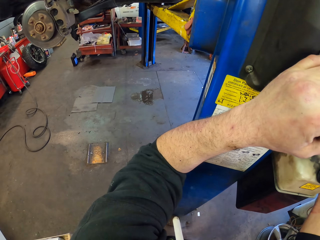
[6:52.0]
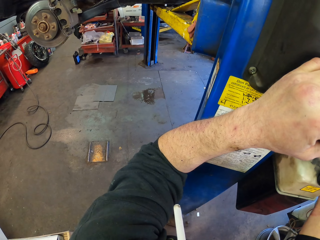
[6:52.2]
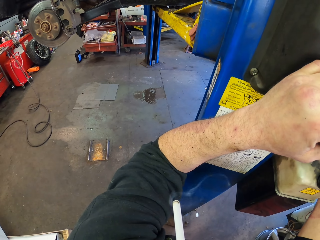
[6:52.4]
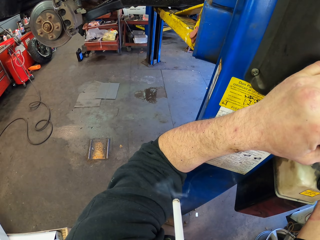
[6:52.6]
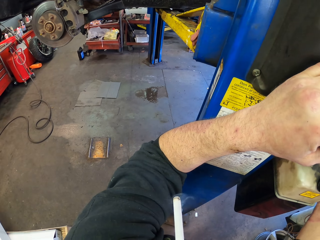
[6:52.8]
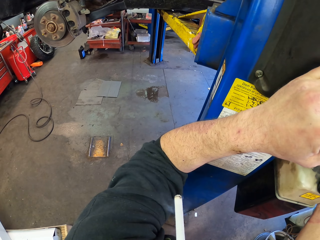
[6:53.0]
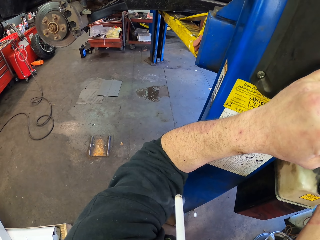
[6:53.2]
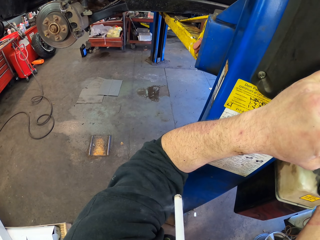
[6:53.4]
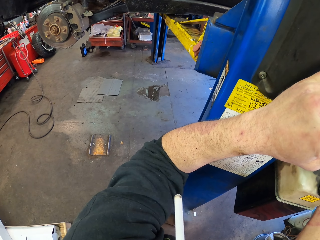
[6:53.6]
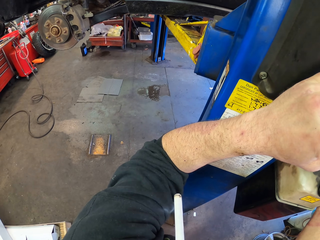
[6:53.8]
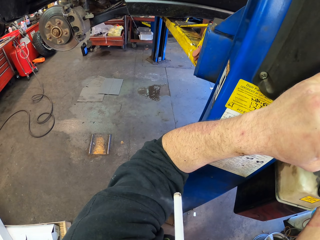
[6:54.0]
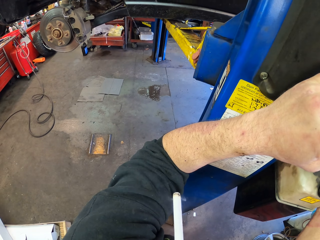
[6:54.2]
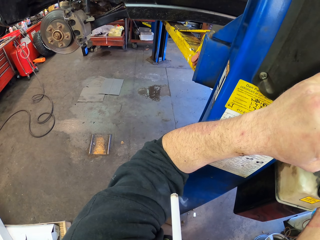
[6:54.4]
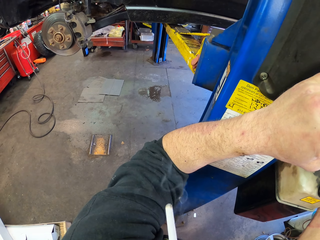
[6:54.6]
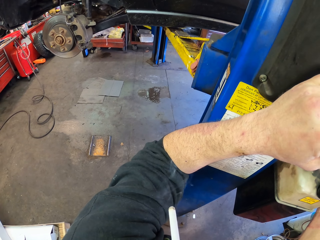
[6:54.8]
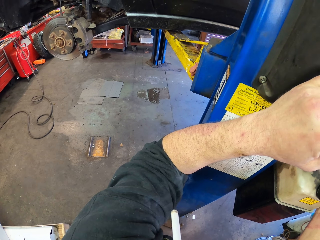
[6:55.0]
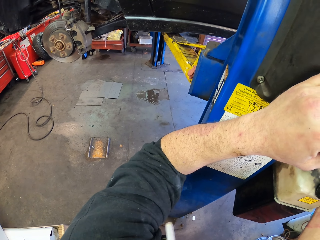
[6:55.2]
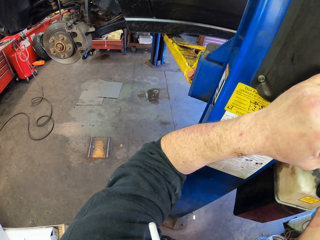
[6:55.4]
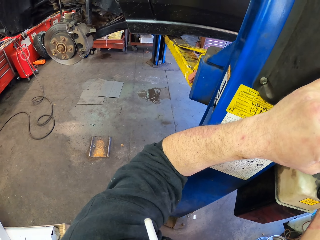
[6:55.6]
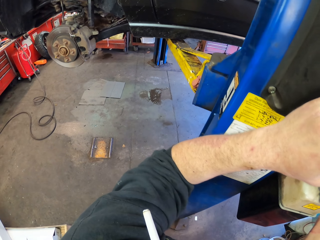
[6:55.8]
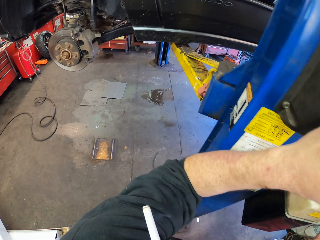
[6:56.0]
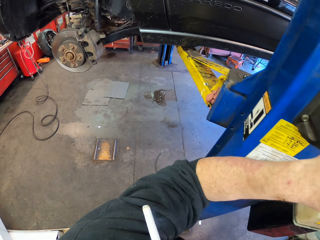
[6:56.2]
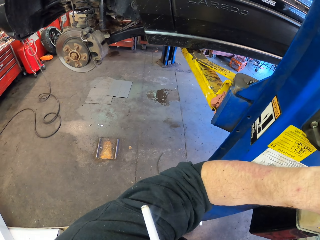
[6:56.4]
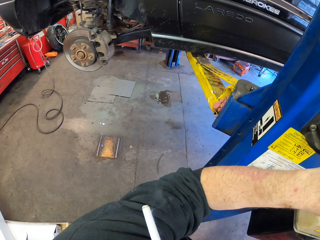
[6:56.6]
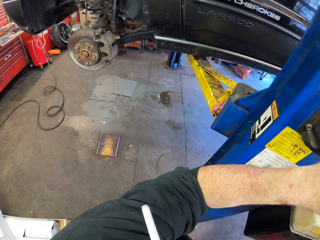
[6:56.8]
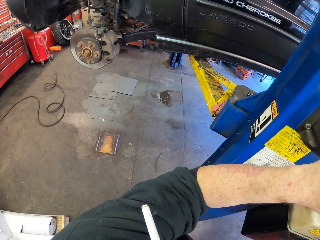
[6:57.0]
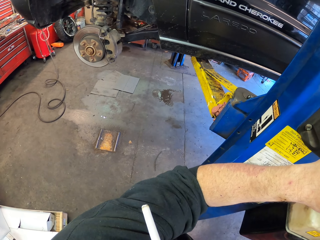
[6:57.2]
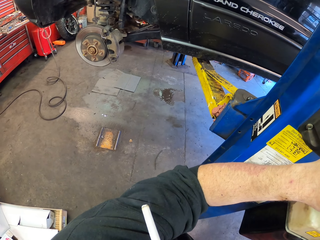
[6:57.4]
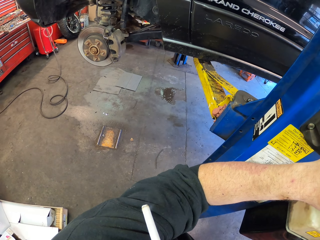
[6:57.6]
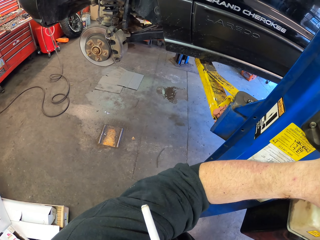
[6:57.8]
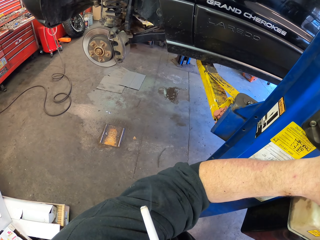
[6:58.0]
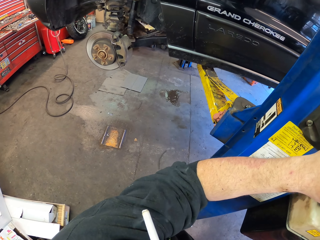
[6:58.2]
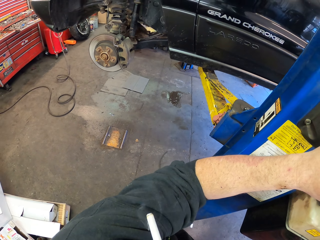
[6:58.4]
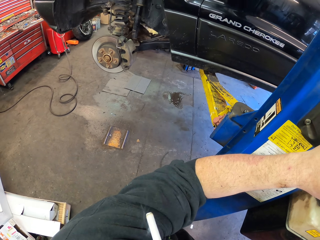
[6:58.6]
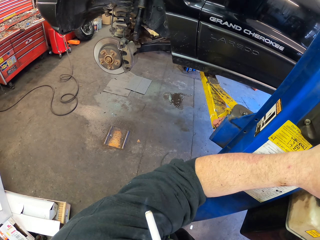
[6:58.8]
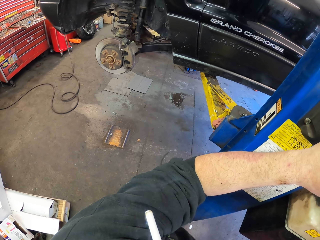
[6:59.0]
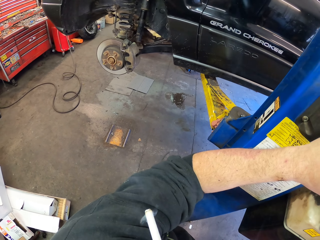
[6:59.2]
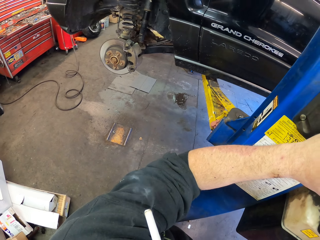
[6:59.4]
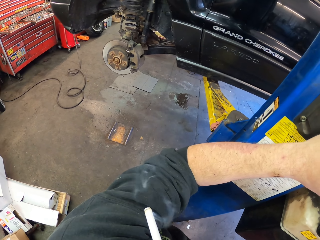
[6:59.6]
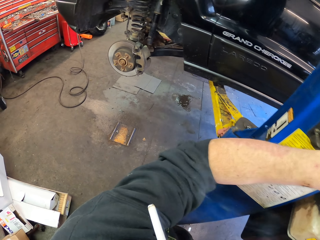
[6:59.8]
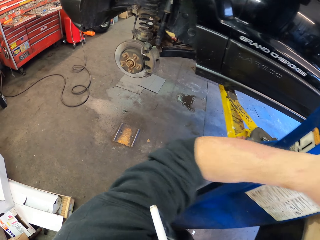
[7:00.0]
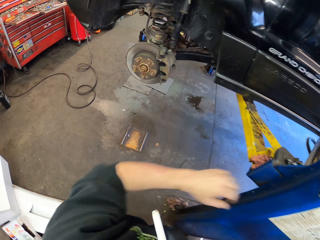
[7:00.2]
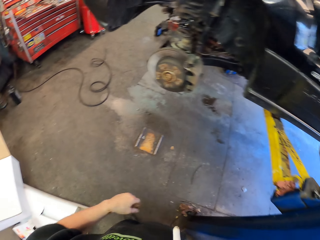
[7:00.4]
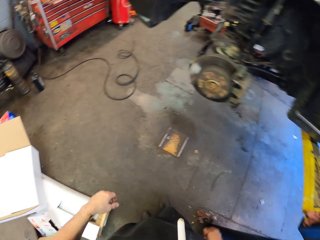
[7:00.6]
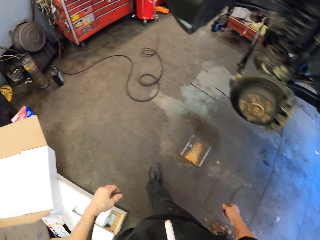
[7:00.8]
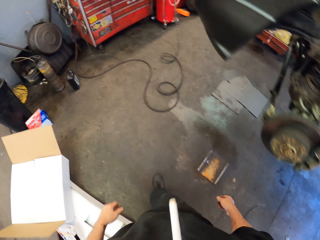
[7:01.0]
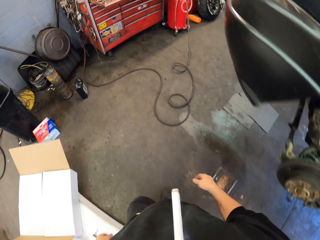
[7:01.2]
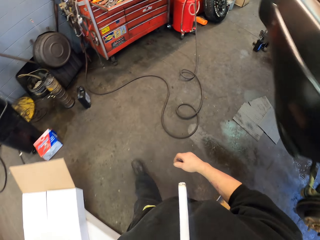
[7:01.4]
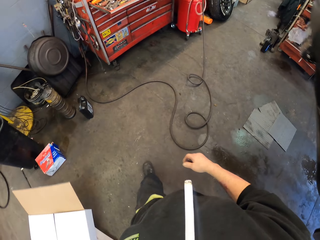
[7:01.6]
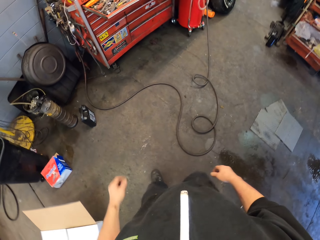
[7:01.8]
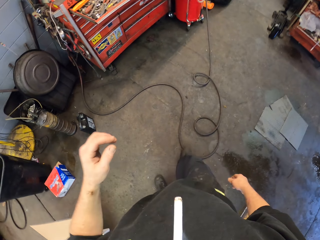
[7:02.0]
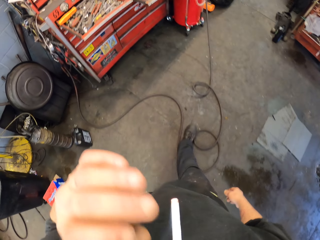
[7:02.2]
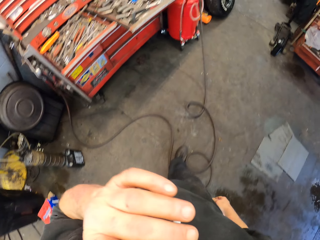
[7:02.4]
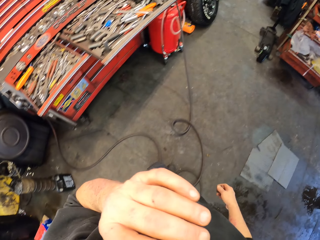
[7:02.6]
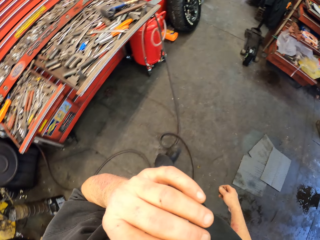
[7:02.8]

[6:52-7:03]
The camera wearer looks around. They walk in the garage.

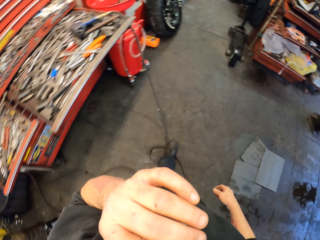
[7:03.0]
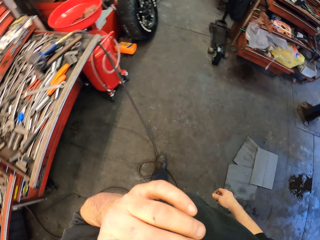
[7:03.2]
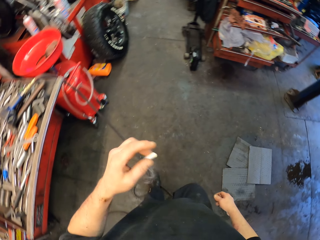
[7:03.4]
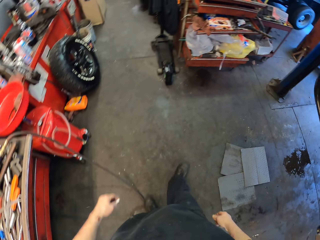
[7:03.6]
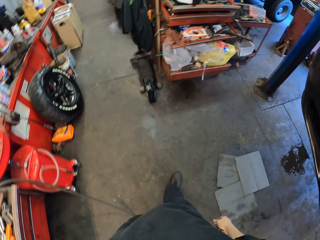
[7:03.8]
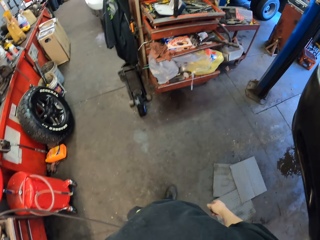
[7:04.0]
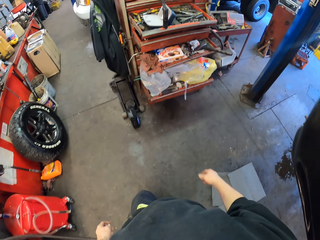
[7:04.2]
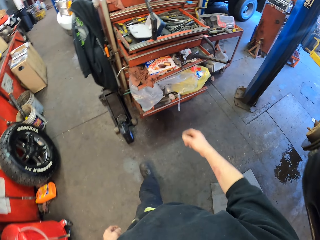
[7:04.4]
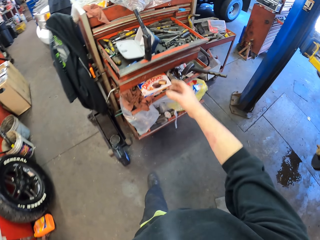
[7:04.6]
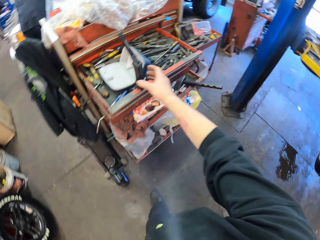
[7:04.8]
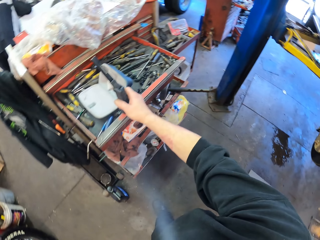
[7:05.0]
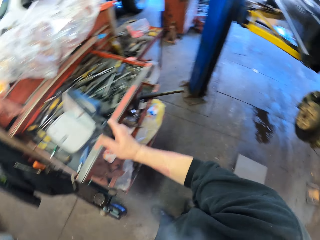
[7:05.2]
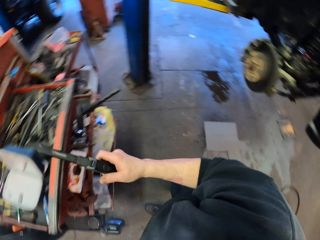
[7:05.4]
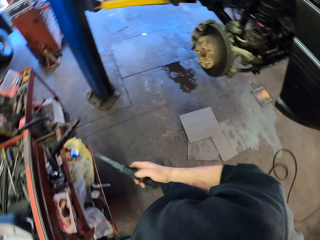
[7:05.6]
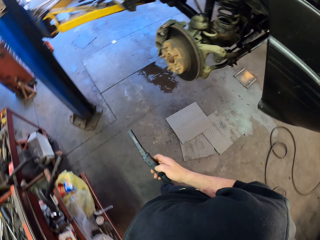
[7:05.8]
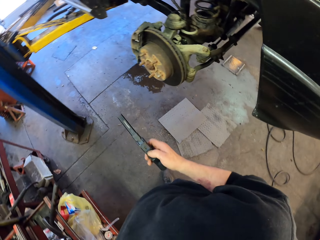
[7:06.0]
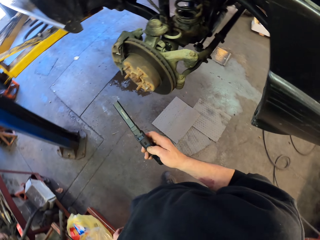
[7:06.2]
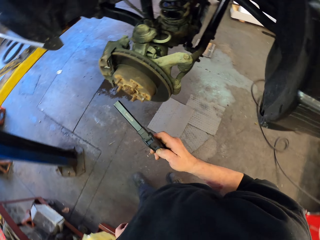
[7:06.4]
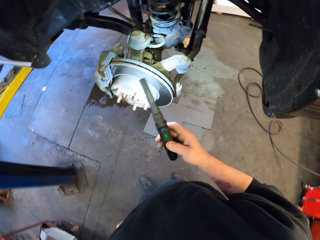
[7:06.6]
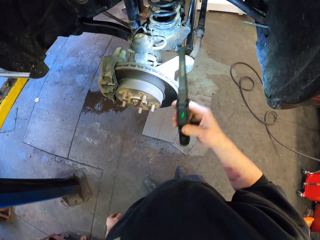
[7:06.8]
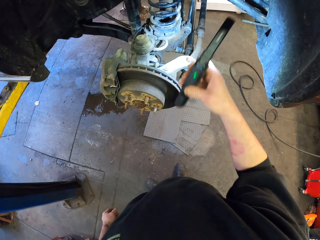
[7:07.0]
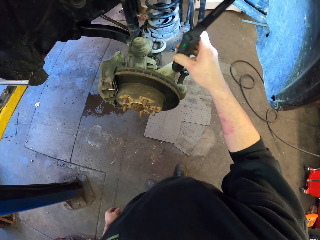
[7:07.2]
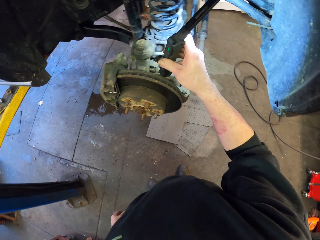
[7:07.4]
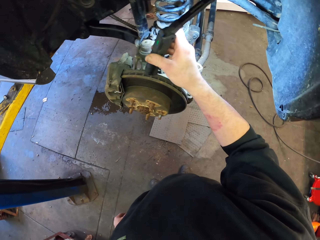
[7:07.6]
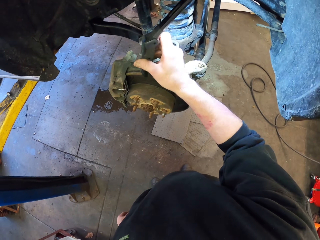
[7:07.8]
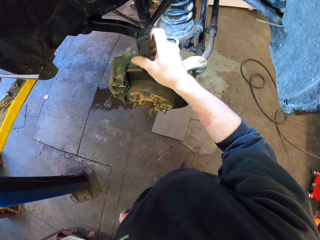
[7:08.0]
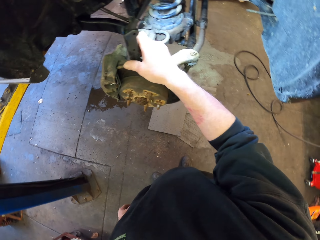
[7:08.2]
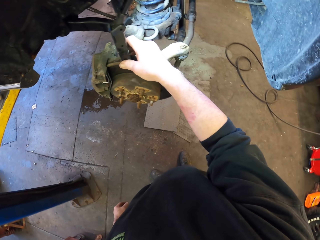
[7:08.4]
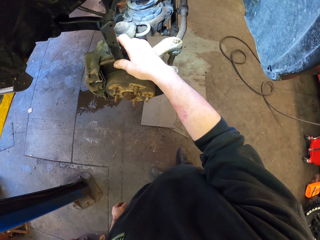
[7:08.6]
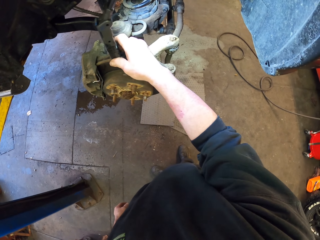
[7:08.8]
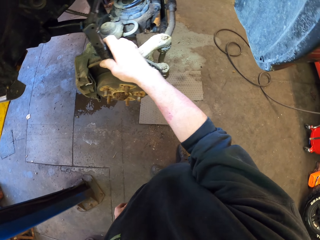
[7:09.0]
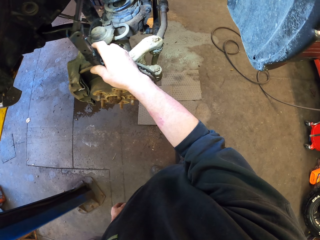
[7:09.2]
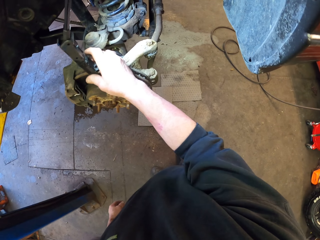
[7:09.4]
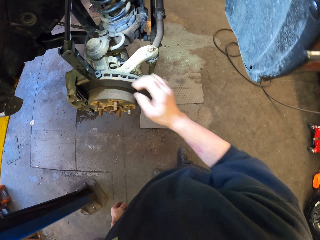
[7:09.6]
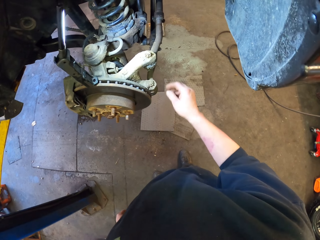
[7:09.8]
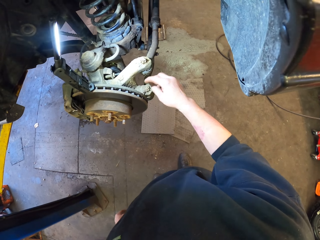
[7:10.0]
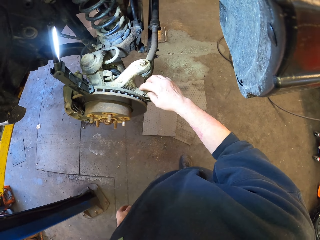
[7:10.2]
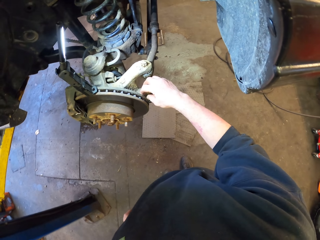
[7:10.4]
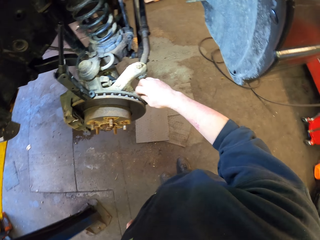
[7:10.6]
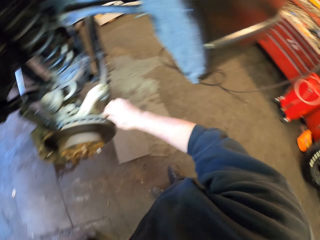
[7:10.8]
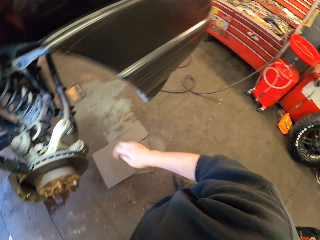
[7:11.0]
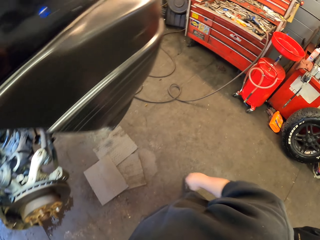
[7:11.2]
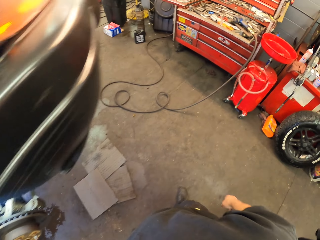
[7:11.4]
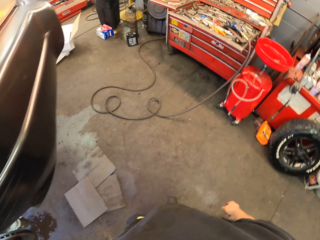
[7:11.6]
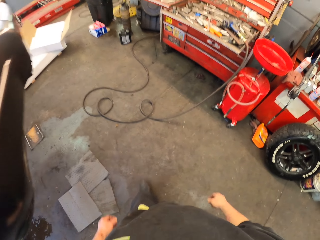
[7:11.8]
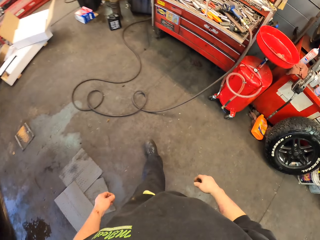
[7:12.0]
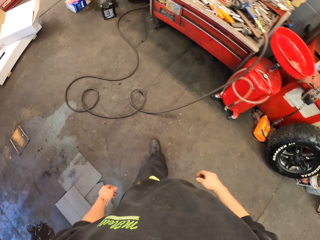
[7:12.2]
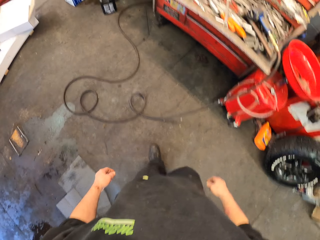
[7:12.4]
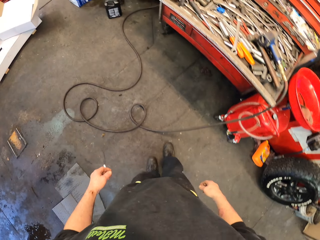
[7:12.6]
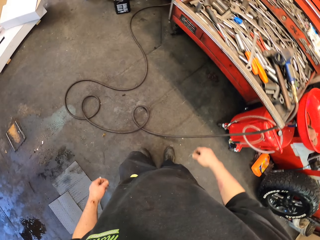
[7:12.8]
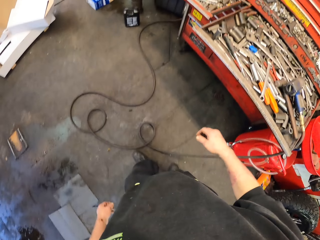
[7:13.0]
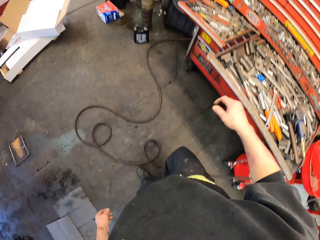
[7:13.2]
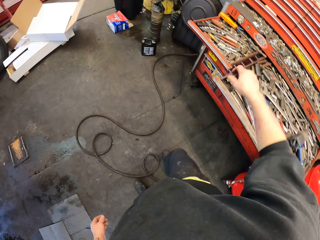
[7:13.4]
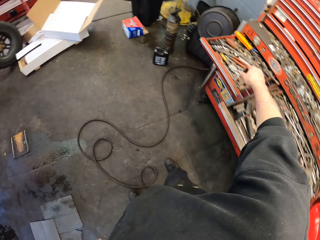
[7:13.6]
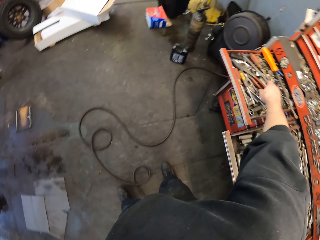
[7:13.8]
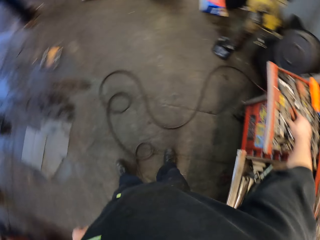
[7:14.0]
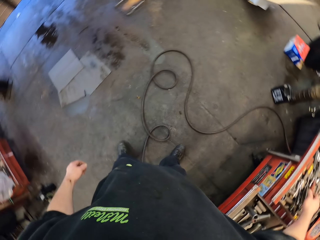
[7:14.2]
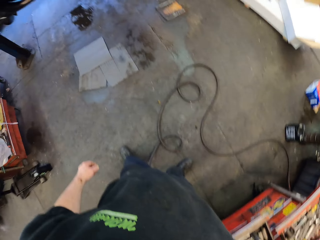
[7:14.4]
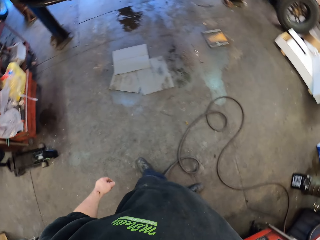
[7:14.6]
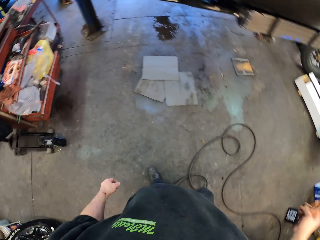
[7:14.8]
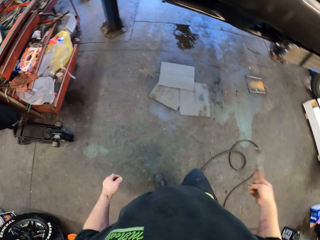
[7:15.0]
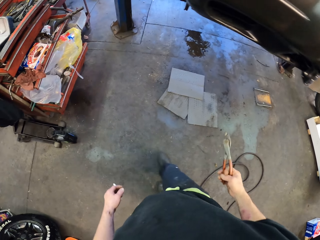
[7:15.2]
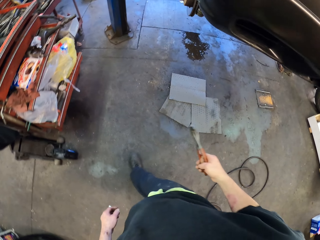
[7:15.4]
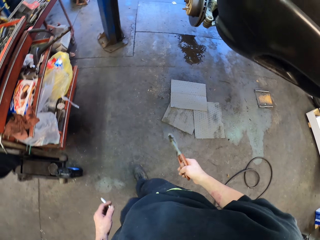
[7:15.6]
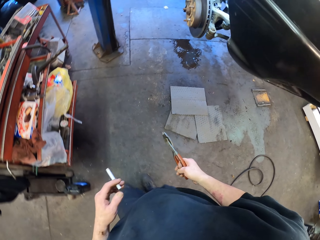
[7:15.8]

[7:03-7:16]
The camera wearer smokes a cigar. They pick up the flashlight or torch from the tool drawer. They check underneath the car. They torch around. They hang the flashlight on a stand. They walk around. They pick up pliers from the tool drawer. They walk around again.
